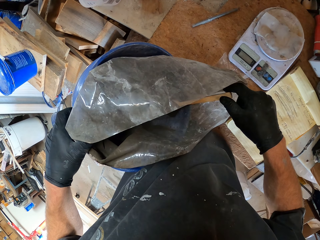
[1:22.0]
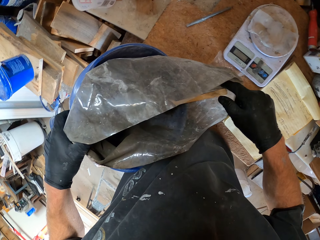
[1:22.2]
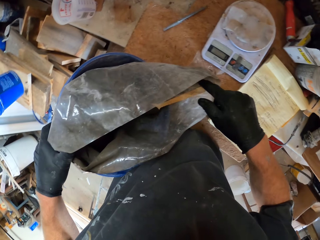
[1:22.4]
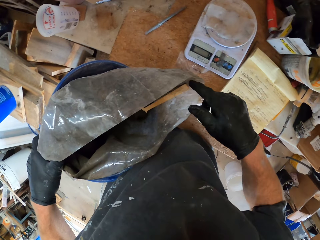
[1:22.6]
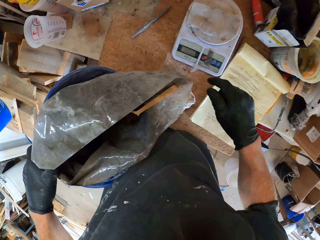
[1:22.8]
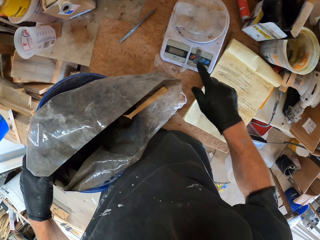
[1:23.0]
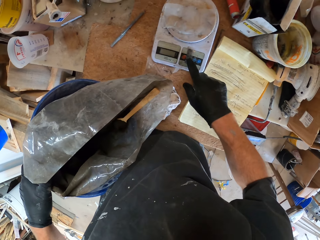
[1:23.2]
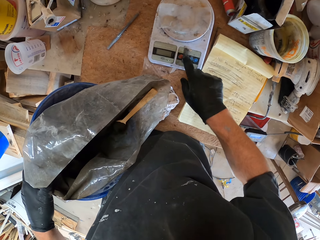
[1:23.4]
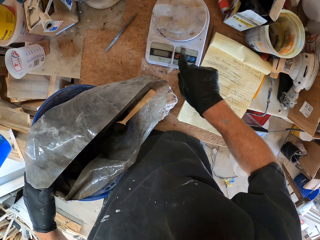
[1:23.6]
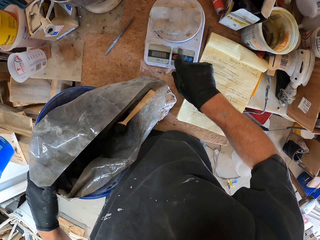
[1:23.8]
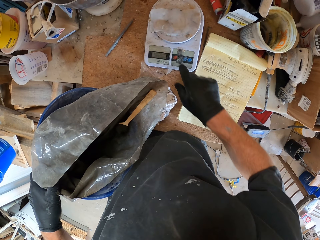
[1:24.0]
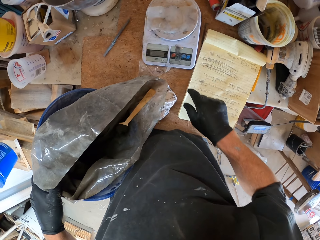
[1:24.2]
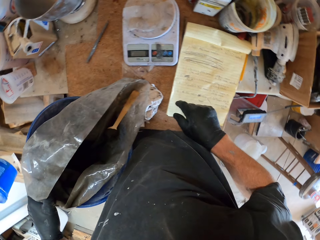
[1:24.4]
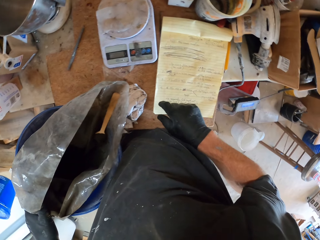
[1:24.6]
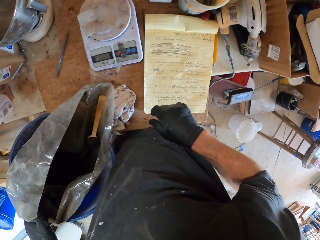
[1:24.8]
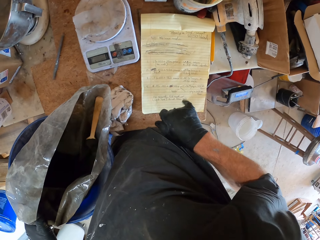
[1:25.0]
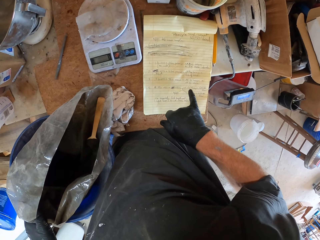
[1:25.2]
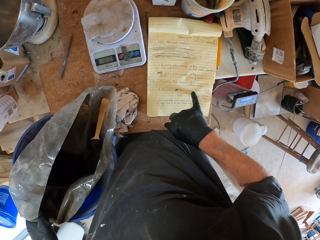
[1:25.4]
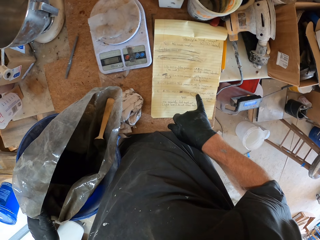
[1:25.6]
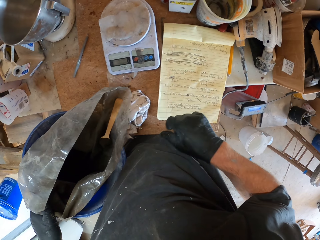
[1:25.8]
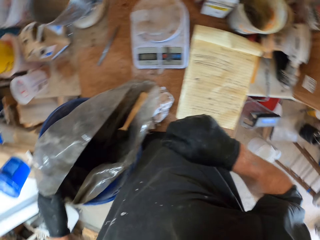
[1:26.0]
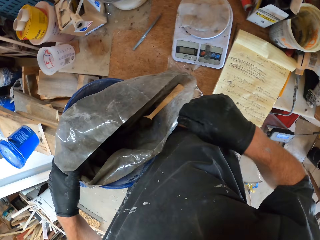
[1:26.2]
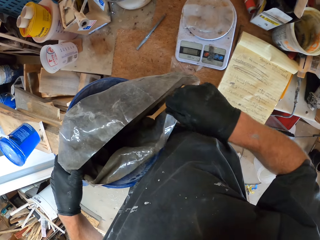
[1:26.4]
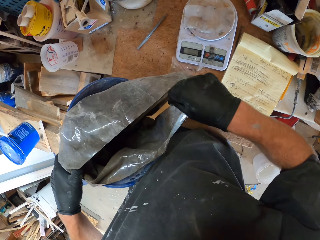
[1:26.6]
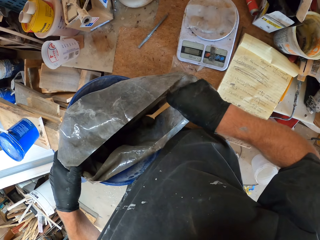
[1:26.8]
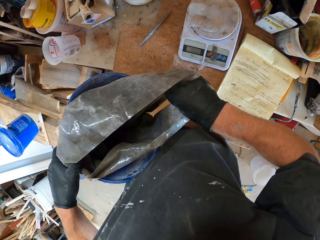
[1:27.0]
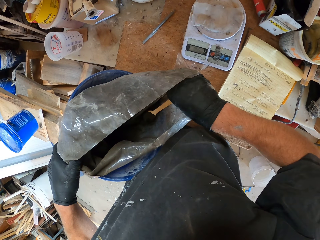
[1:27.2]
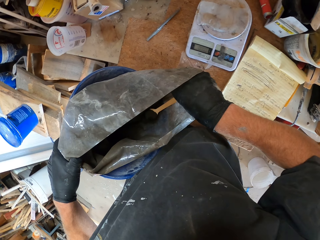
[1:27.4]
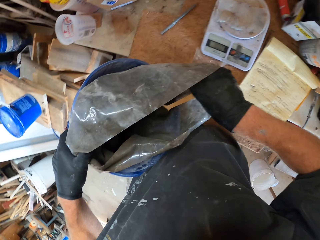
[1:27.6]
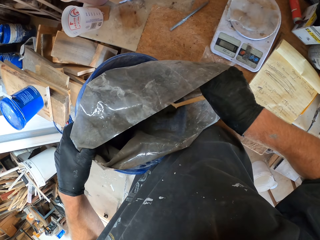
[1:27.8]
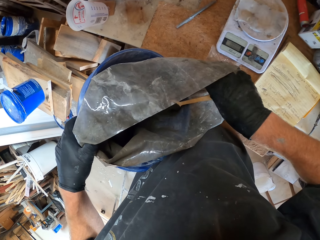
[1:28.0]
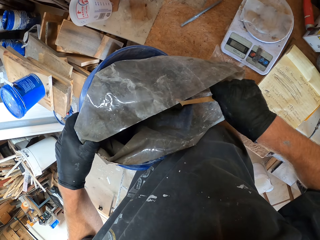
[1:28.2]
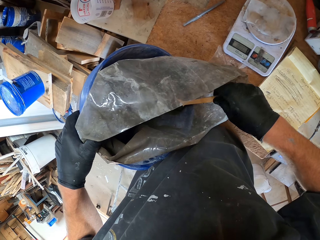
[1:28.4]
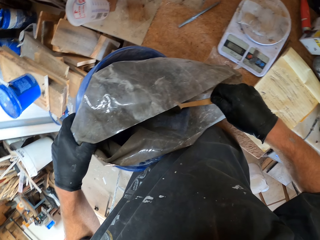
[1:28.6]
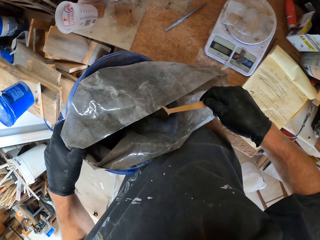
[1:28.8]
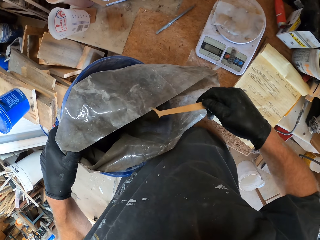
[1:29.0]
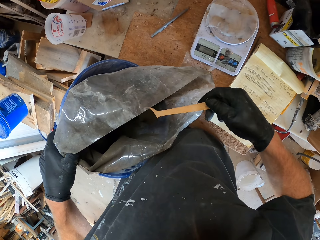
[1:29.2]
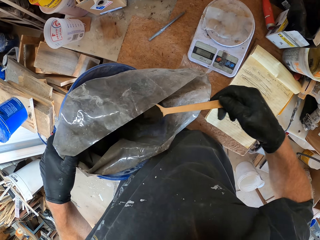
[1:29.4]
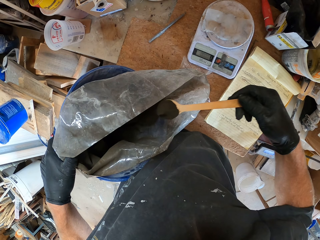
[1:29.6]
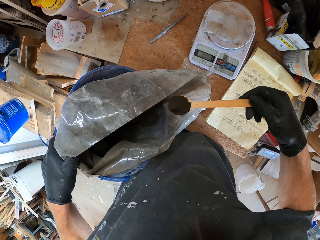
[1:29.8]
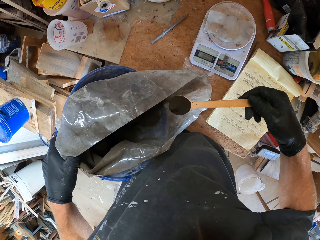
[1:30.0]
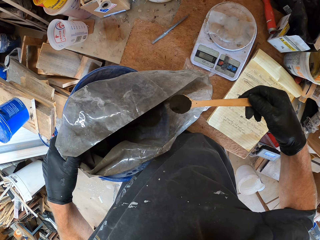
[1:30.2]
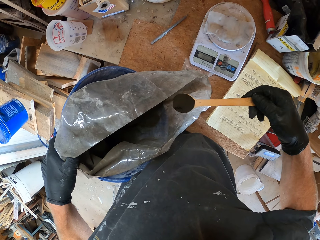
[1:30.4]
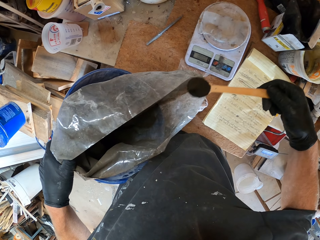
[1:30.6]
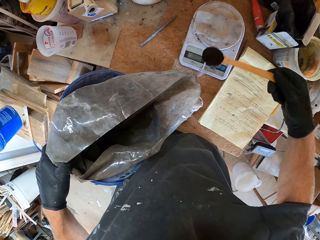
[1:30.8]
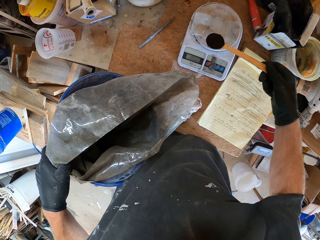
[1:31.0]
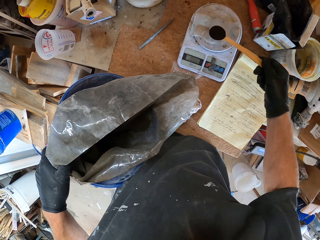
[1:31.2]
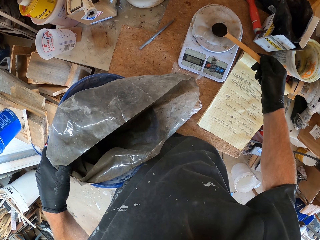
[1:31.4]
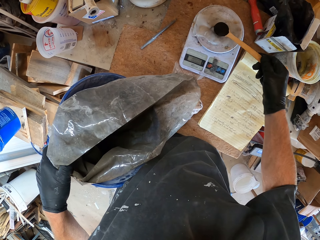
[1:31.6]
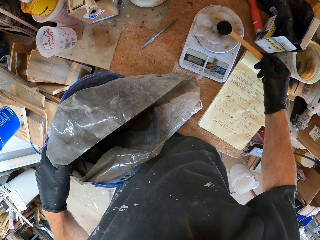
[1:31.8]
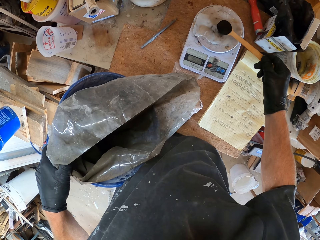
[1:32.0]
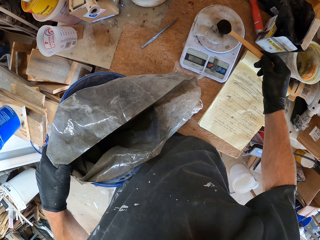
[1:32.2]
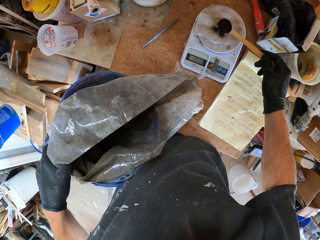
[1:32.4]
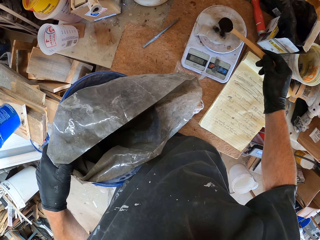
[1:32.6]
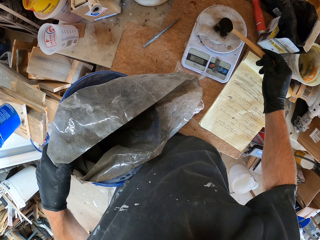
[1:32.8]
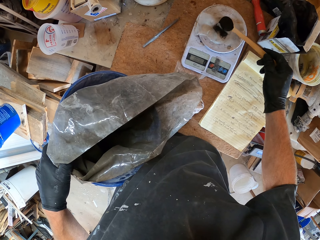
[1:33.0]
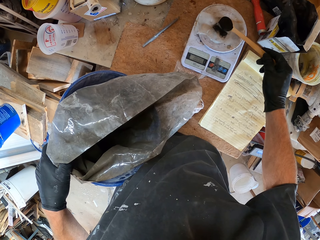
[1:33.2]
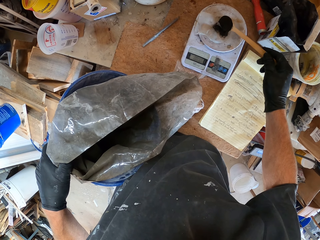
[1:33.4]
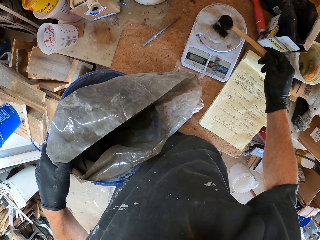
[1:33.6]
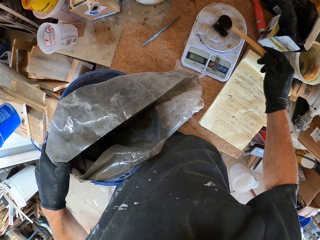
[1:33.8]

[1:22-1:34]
The camera wearer operates the weighing scale. They turn the scale machine on. They look at the book and touch the book. They pick up the spoon. They scoop something. They put the powder on the paper.

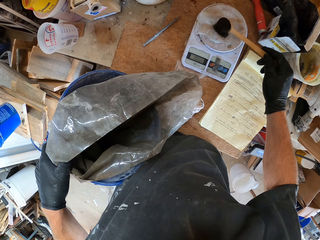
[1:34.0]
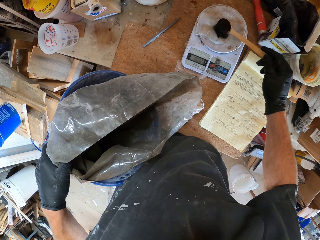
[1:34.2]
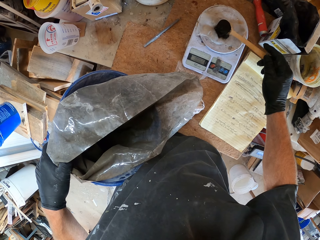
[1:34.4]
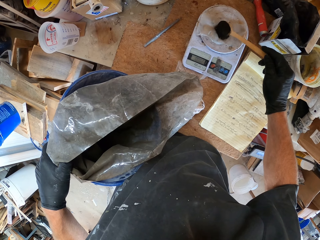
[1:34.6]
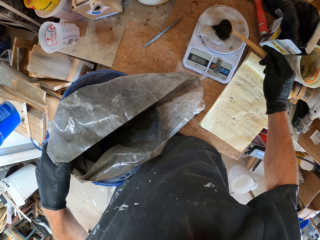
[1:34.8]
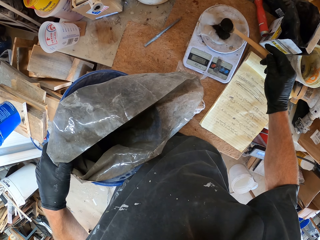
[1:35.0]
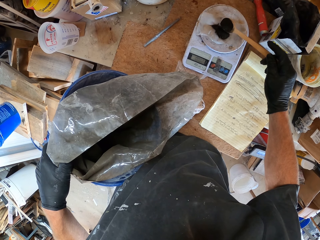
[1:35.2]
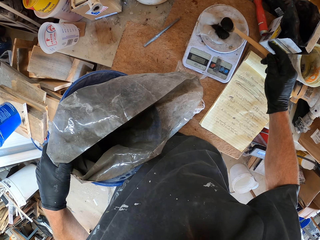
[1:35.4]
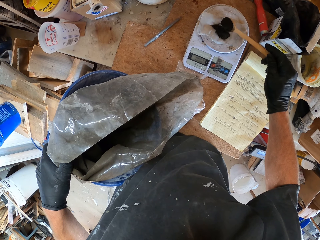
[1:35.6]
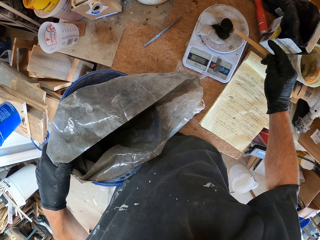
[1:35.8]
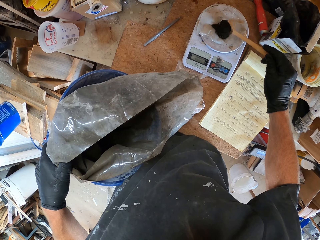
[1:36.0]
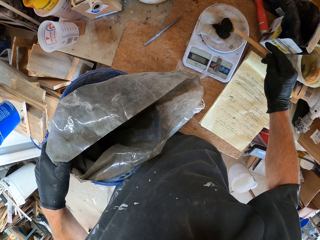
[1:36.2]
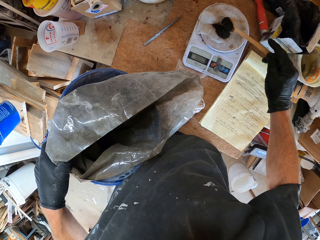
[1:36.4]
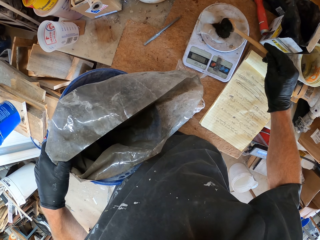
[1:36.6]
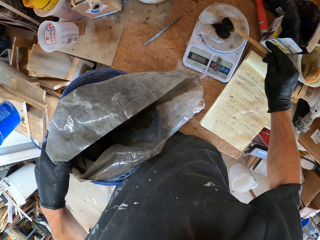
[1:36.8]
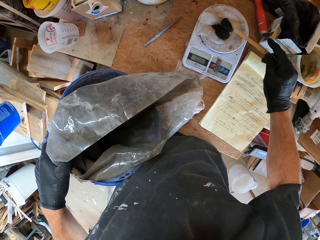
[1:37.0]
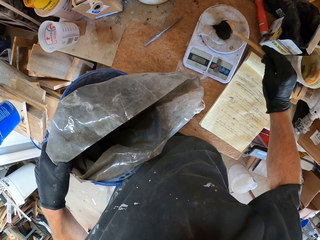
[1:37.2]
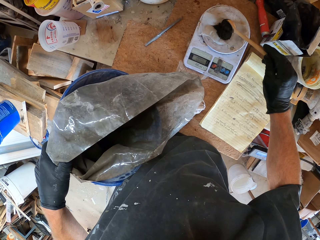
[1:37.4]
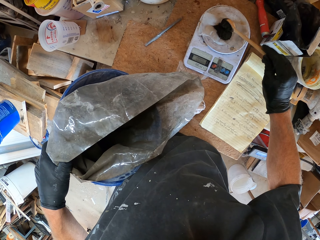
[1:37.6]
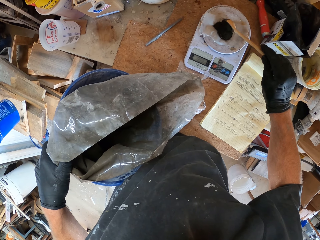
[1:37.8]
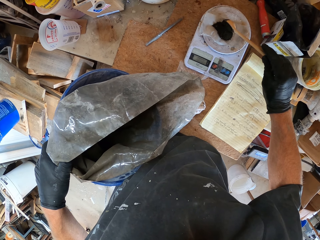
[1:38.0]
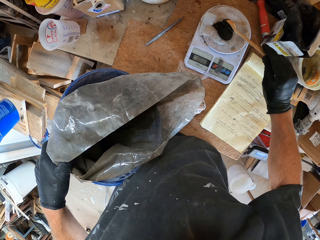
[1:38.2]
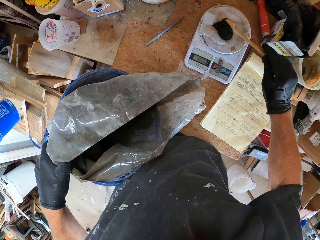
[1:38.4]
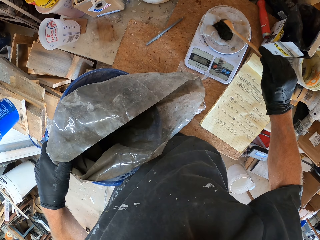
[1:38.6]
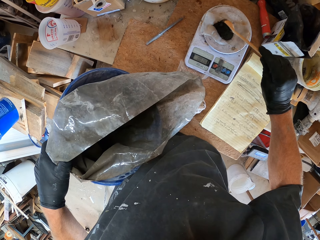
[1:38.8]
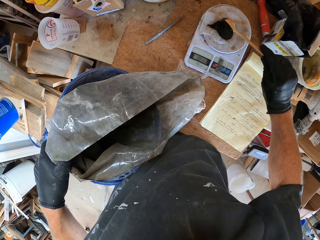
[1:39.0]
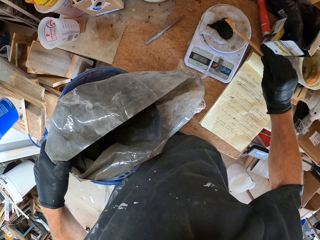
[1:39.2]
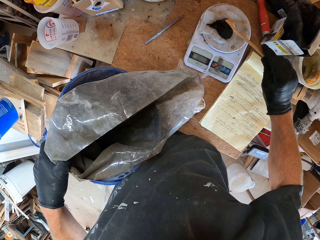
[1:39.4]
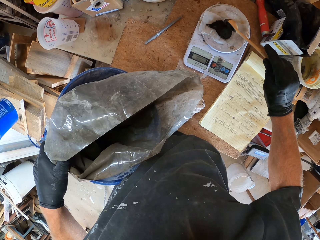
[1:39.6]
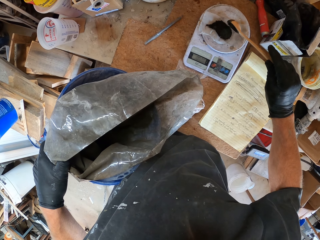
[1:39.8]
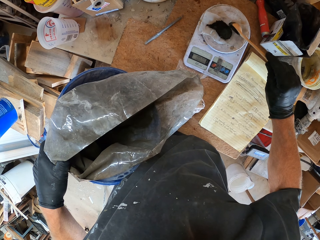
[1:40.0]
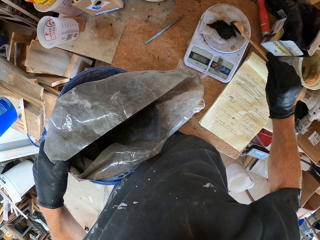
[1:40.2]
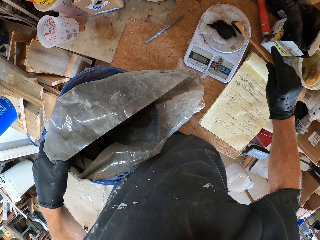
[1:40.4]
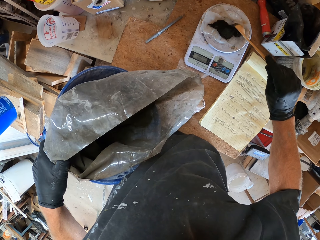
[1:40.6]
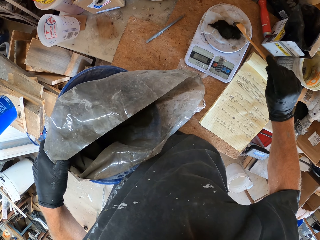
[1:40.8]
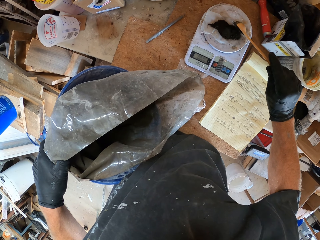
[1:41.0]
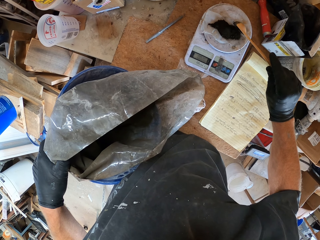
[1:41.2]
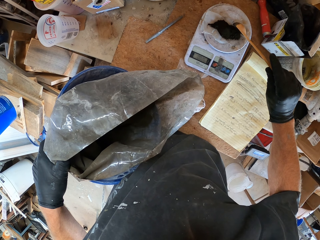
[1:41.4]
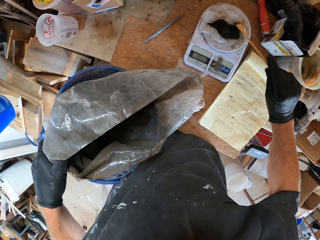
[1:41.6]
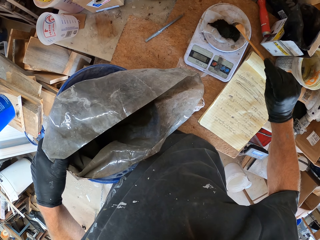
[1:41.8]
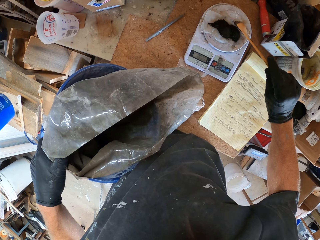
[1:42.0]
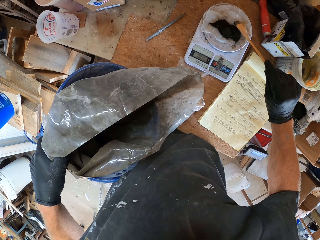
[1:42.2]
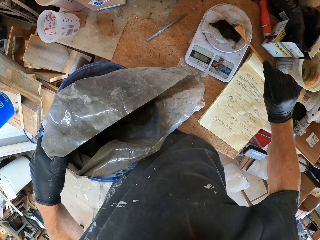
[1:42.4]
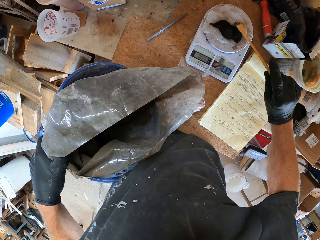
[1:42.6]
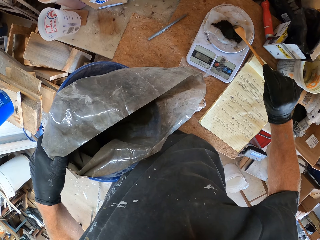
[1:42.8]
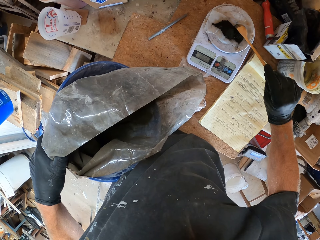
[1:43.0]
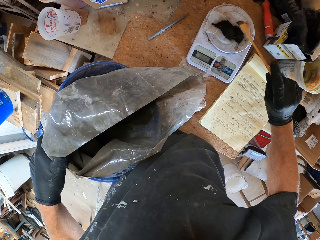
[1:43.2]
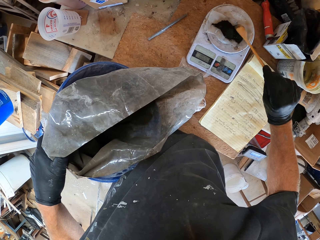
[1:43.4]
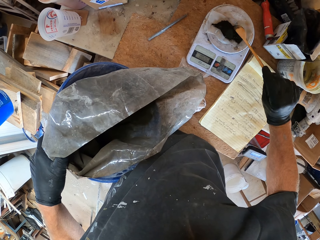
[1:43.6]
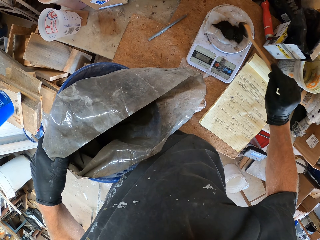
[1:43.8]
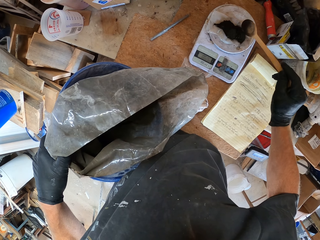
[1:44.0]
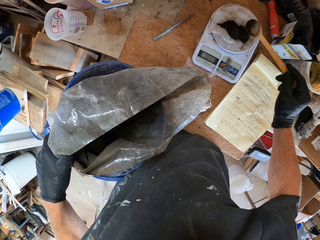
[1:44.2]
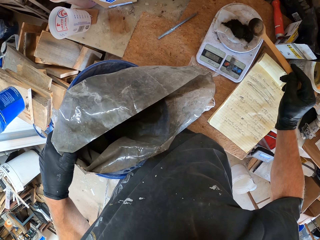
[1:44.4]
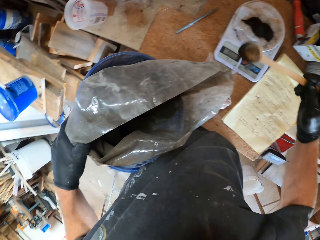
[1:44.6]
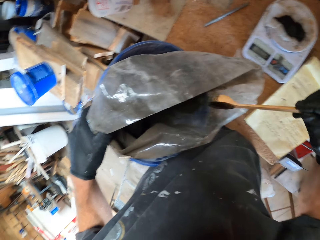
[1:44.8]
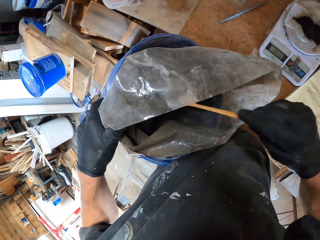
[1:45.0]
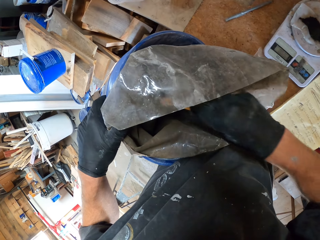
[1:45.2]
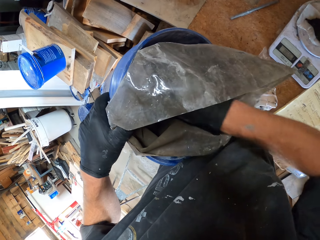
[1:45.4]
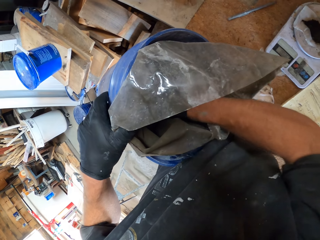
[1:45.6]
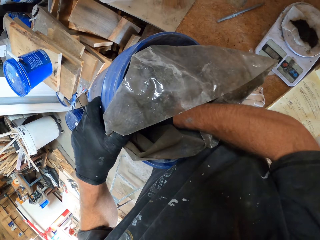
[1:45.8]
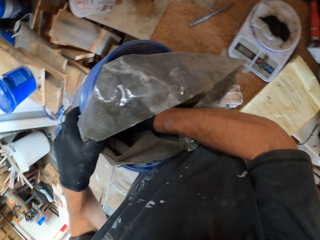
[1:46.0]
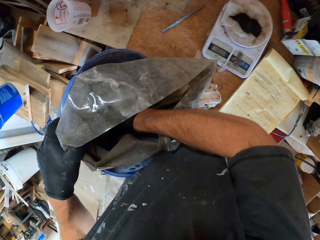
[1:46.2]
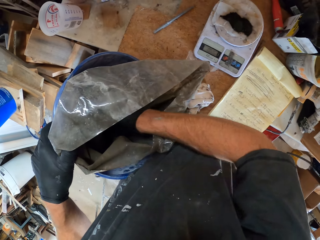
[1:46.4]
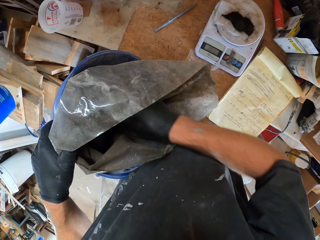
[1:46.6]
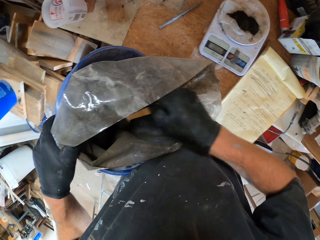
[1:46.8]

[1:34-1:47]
The camera wearer puts something on the scale machine. They scoop the powder with the spoon.
